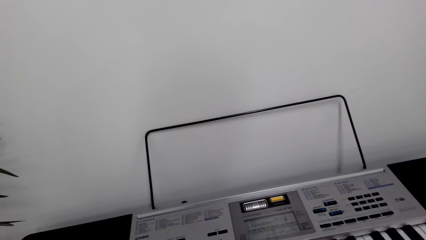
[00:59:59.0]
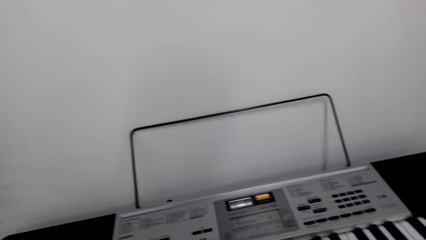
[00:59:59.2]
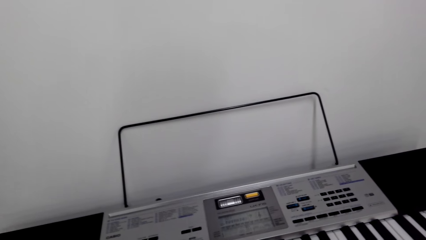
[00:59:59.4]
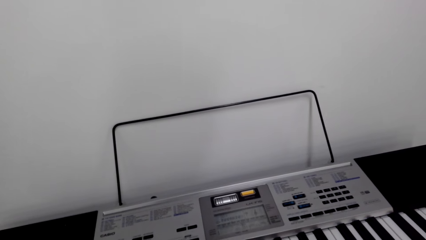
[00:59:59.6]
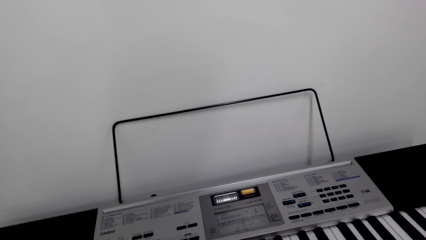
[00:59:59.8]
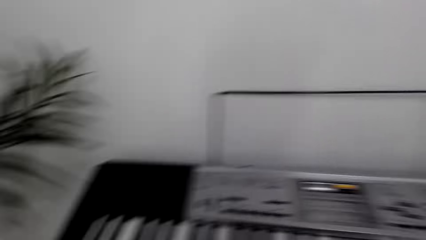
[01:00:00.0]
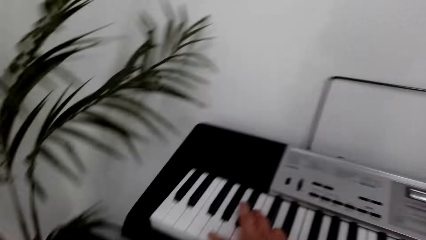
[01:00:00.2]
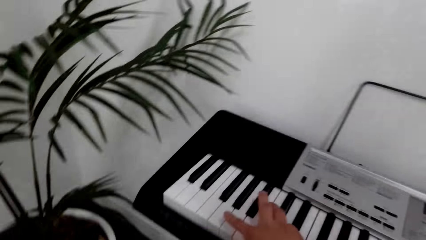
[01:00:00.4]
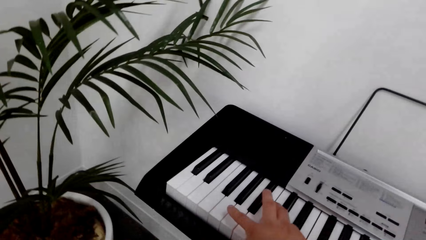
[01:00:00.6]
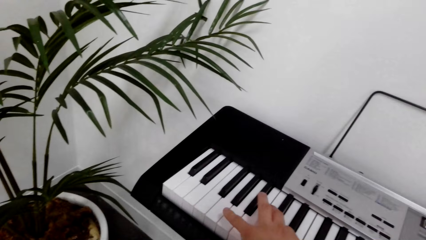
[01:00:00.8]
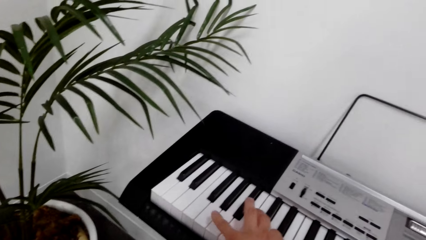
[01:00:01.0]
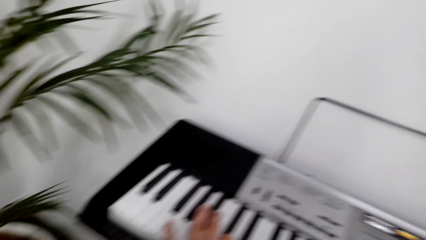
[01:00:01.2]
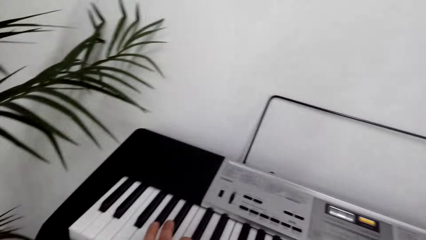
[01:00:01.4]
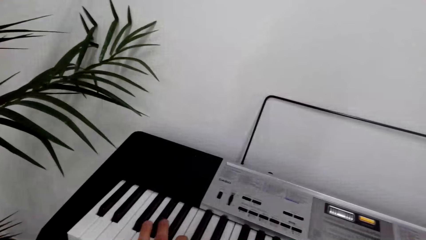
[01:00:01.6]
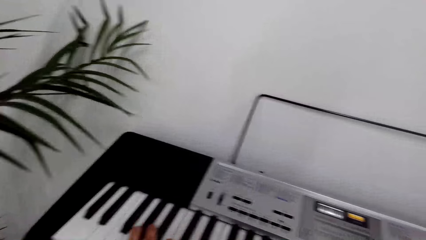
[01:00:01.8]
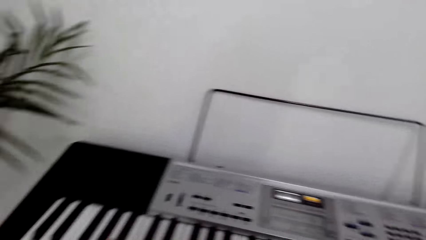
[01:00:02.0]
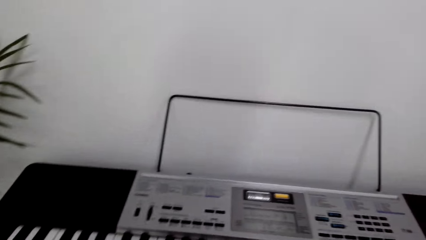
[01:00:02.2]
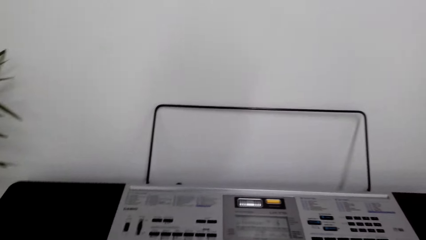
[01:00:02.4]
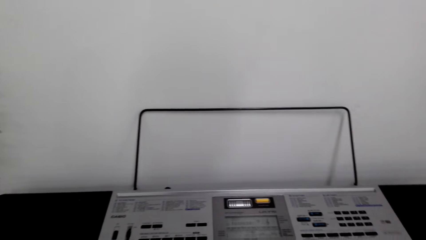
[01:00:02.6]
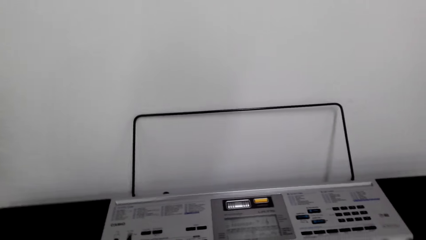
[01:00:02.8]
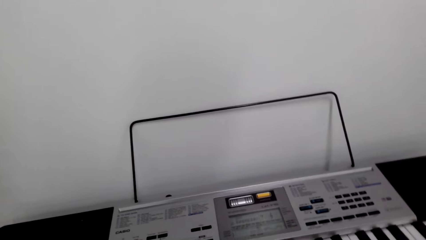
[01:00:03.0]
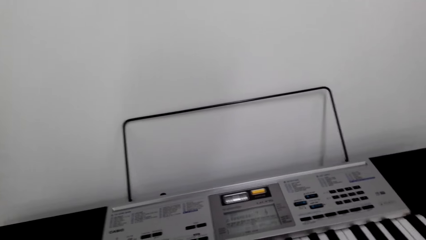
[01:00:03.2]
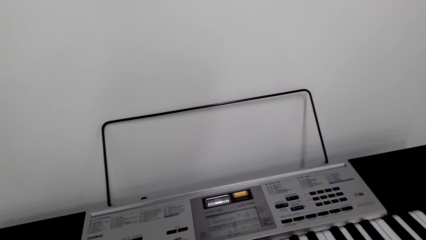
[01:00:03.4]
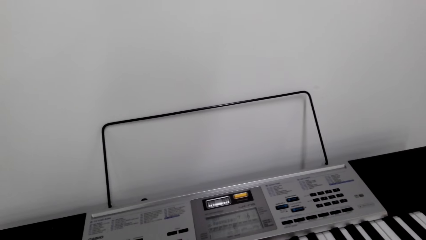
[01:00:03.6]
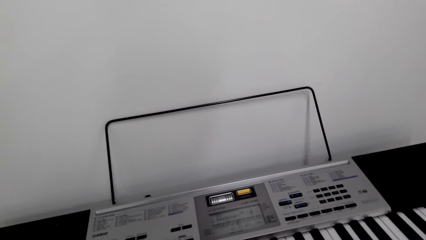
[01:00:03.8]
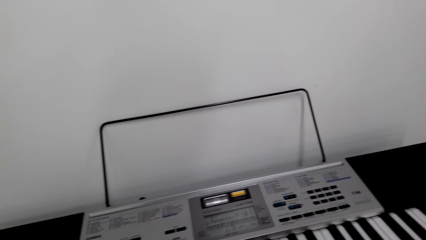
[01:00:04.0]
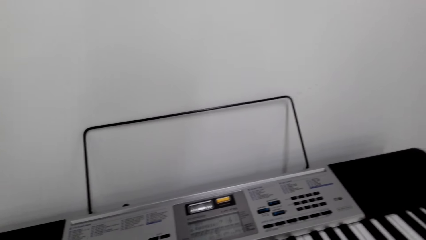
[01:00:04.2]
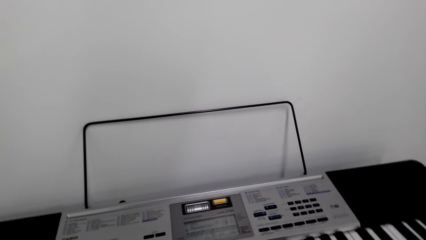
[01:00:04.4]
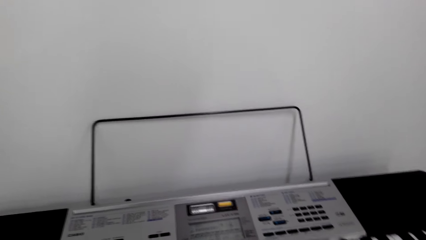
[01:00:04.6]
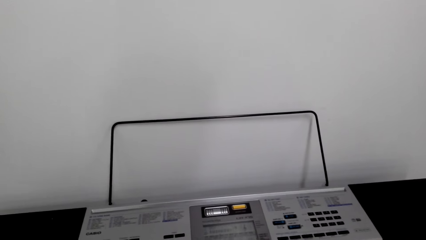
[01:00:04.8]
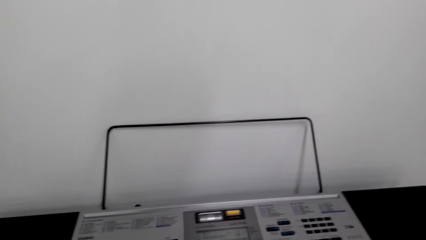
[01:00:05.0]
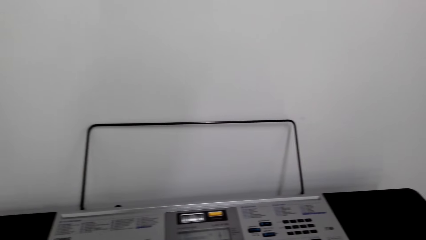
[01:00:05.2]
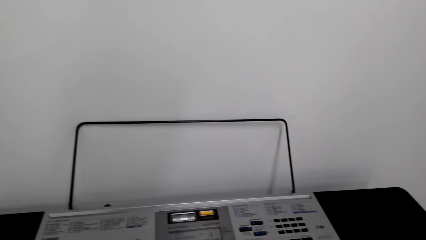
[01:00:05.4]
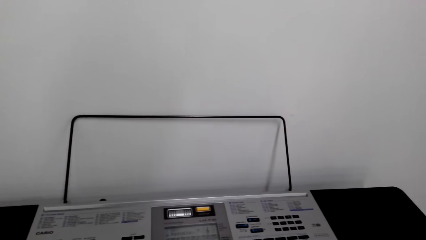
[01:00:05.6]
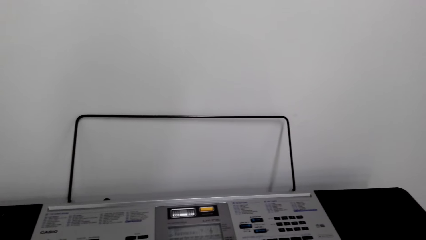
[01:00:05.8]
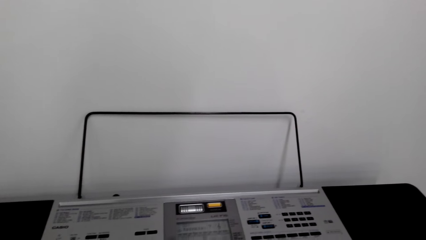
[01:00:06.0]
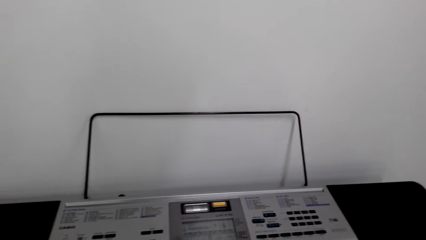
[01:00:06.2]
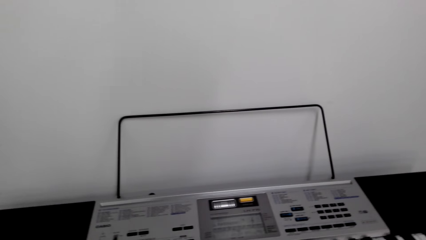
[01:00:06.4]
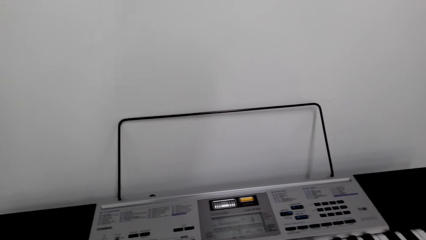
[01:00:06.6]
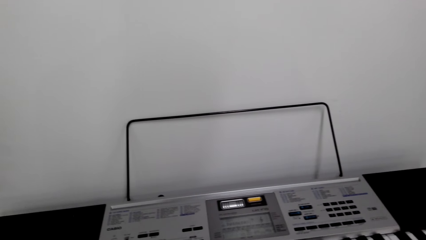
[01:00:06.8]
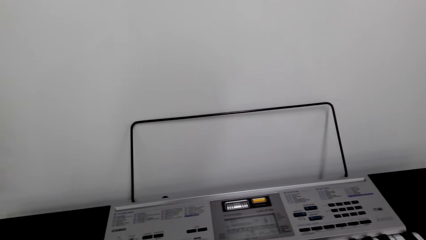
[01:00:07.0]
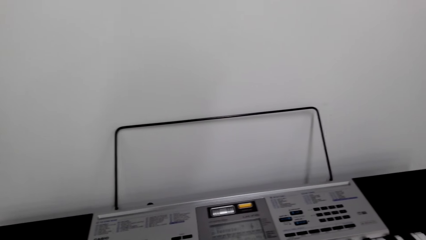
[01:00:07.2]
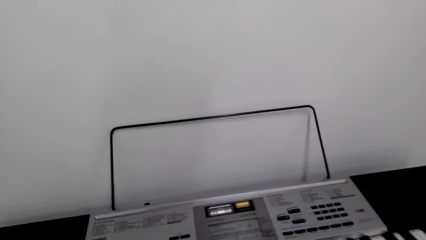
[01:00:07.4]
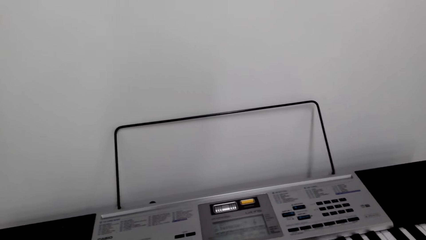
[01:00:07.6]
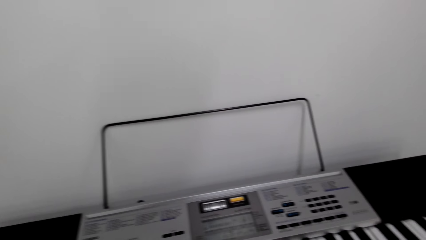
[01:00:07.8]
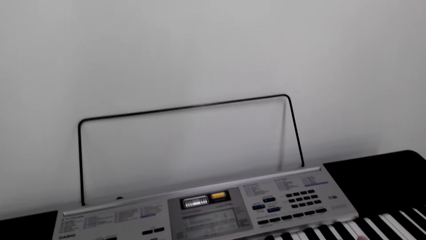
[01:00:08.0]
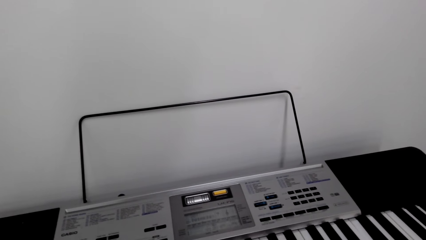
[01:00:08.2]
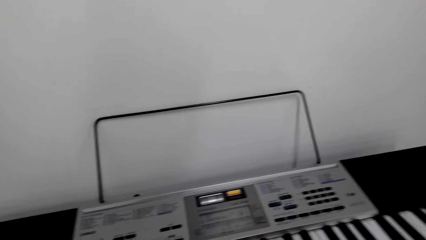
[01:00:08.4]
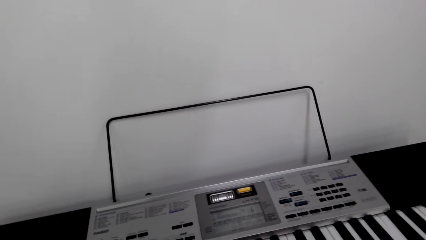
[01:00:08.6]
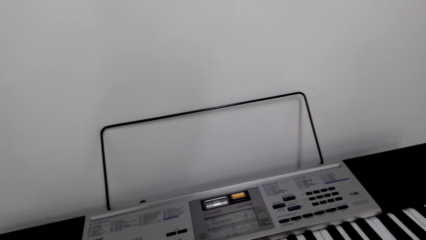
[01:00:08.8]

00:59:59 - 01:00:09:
The camera wearer presses on the keyboard. They look around.

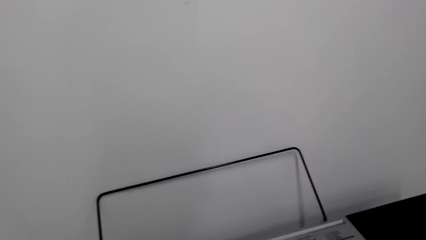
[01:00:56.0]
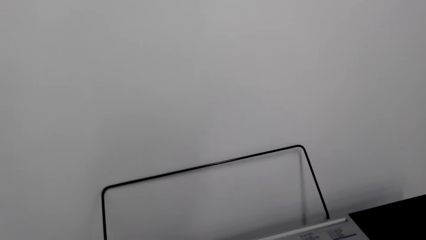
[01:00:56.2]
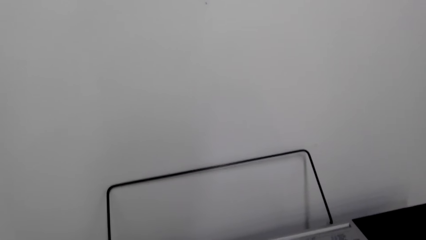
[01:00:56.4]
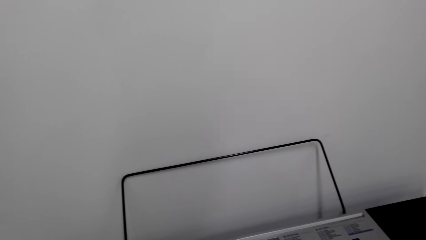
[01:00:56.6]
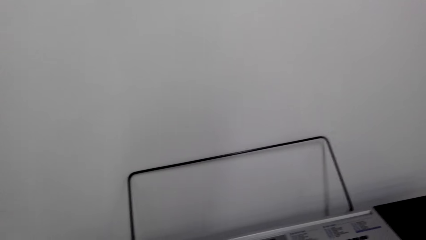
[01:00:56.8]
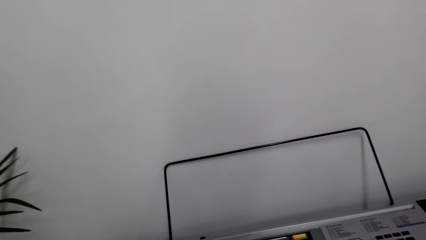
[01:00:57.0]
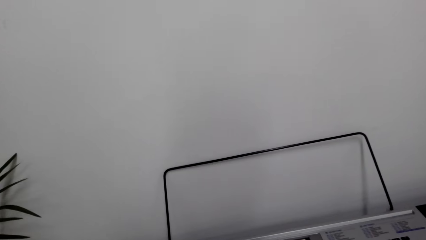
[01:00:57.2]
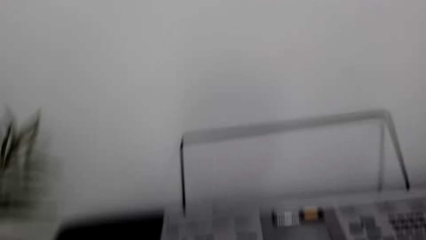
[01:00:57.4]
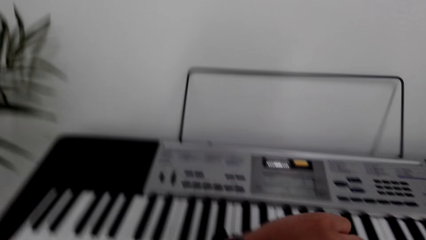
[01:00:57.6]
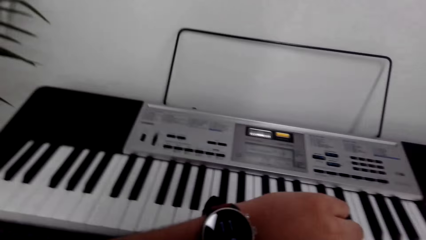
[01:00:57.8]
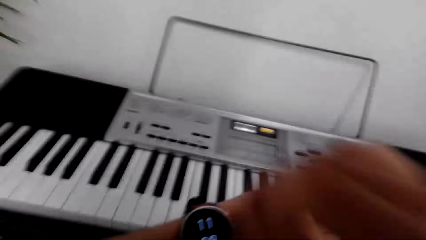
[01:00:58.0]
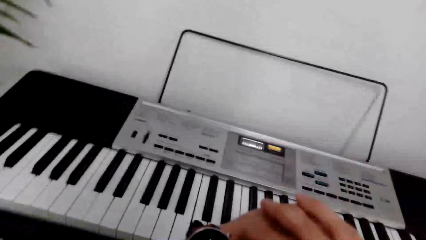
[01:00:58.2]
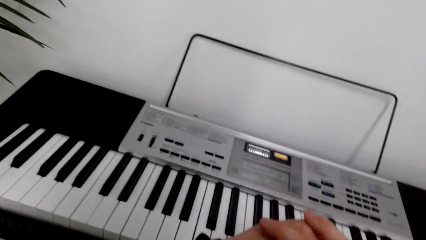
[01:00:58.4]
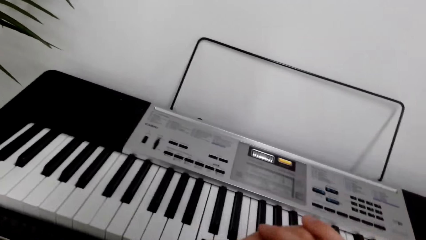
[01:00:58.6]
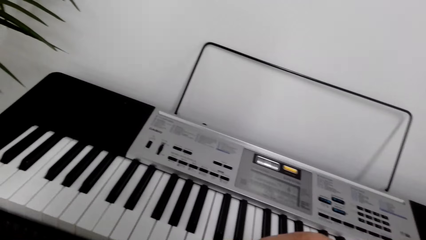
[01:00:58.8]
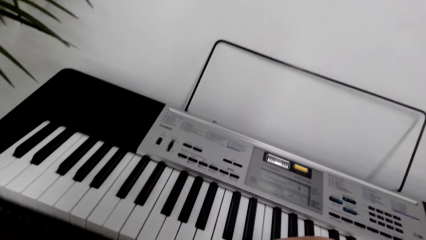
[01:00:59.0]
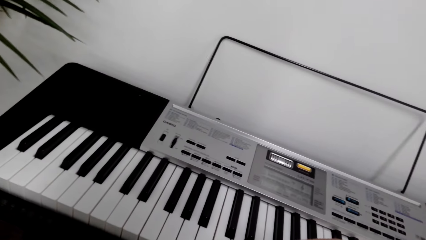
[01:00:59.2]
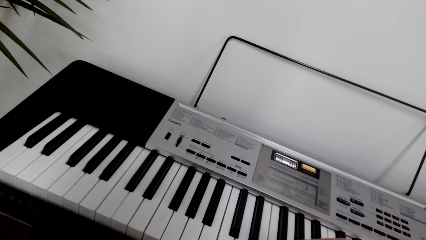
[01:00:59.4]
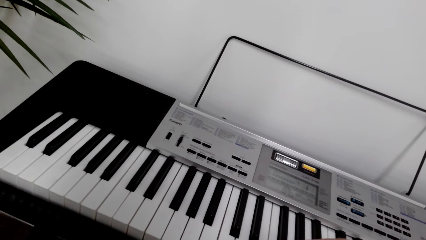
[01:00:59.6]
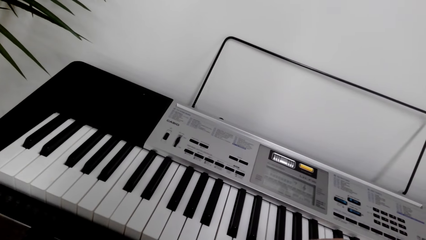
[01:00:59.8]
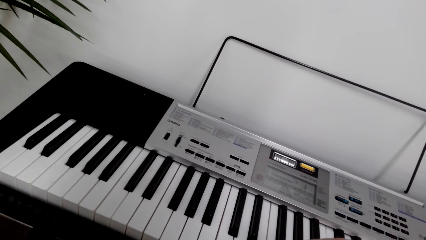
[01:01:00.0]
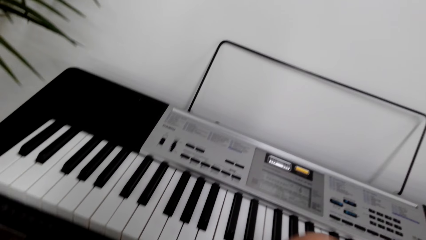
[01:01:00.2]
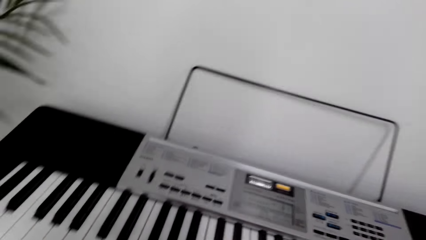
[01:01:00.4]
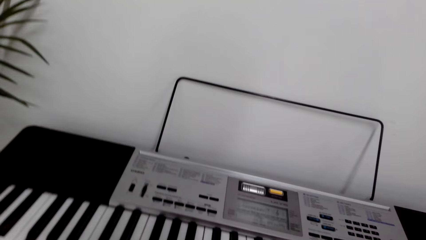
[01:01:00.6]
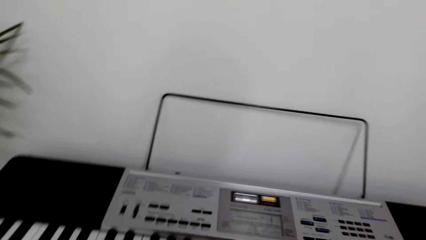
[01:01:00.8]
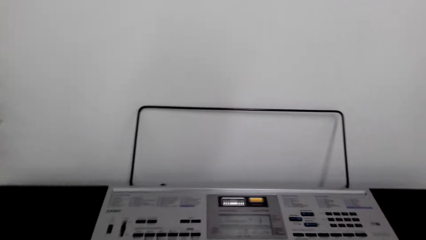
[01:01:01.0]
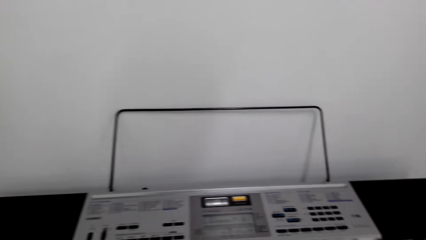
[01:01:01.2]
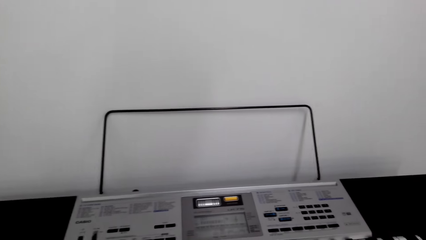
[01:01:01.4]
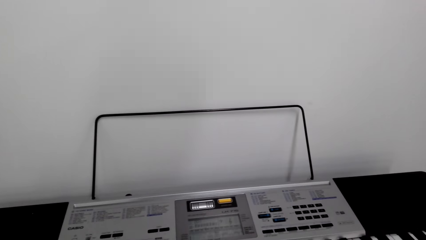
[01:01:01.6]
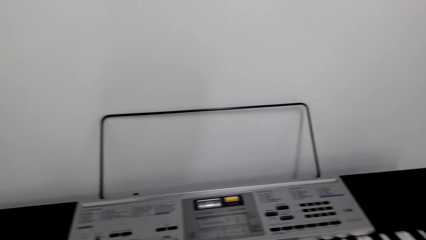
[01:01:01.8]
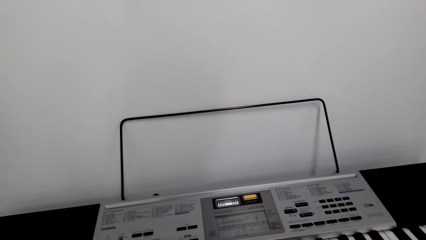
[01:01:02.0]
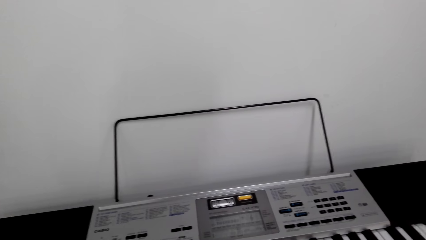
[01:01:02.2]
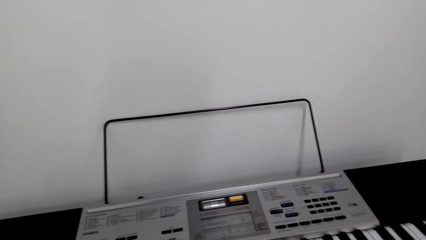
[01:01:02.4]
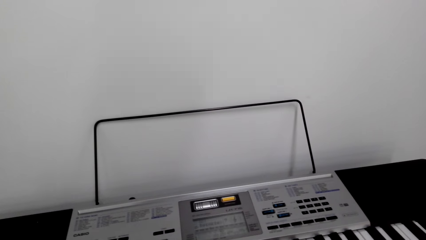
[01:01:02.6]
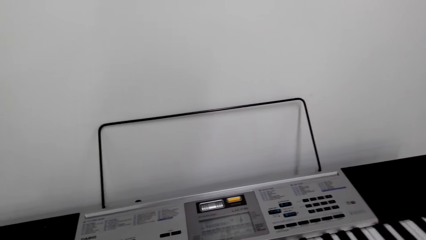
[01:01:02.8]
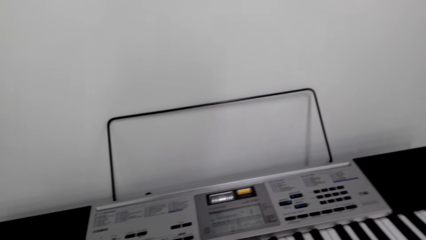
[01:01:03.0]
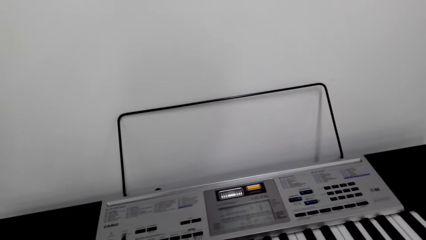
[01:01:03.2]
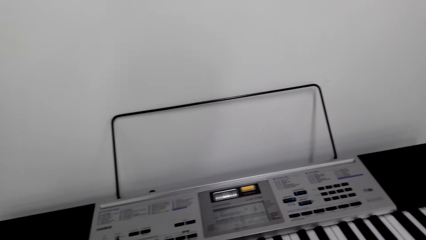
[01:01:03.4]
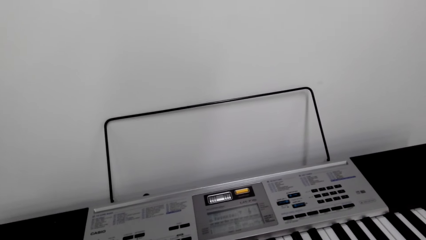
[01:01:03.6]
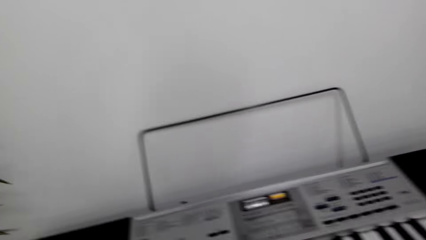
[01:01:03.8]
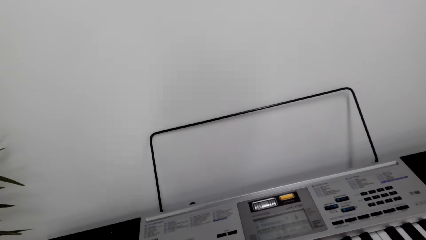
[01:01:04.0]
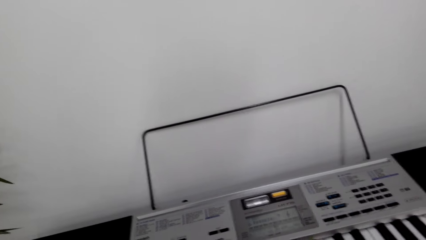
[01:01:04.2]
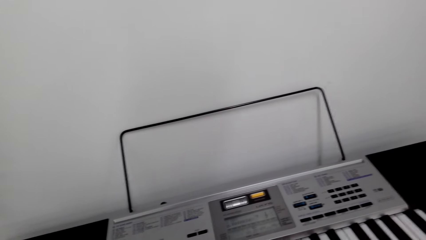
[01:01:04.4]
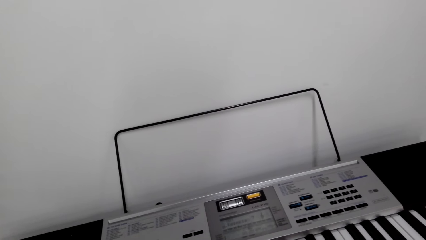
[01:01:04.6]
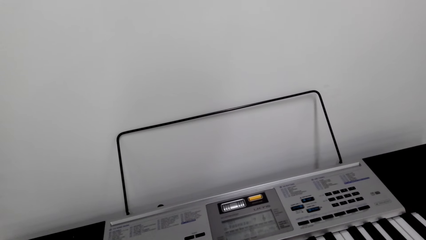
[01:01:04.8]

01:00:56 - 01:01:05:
The camera wearer presses on the keyboard. They look around.
